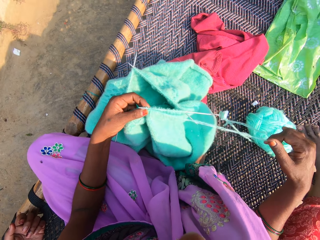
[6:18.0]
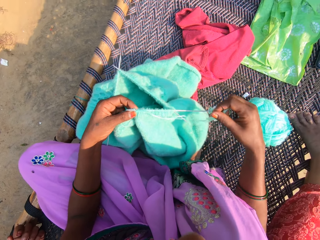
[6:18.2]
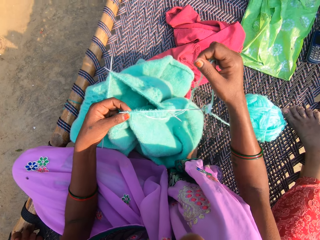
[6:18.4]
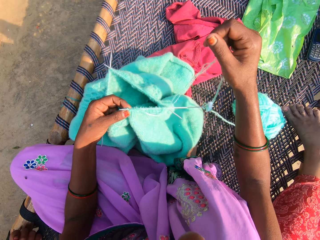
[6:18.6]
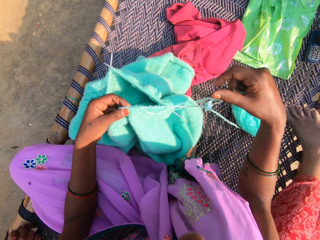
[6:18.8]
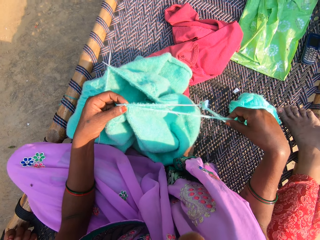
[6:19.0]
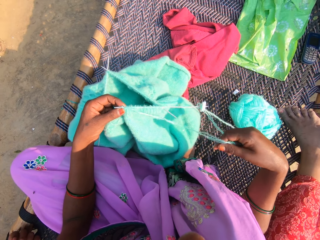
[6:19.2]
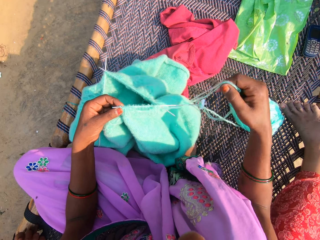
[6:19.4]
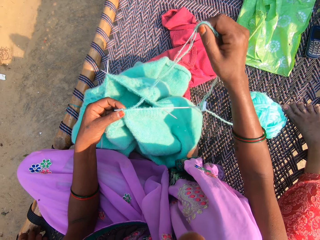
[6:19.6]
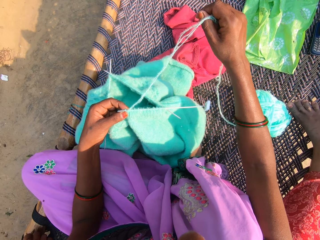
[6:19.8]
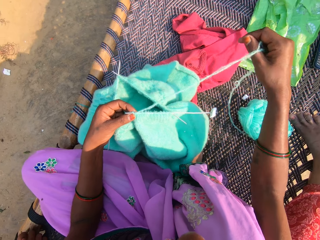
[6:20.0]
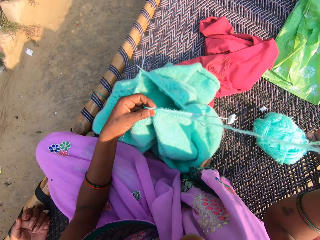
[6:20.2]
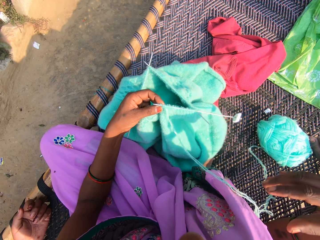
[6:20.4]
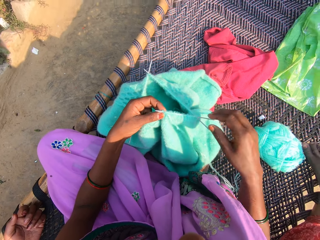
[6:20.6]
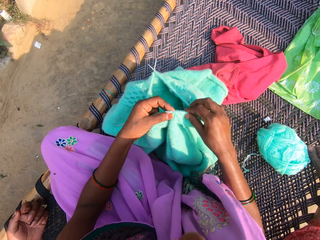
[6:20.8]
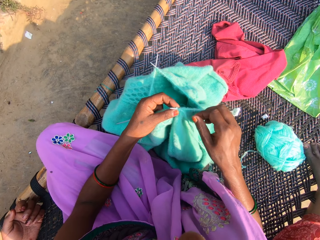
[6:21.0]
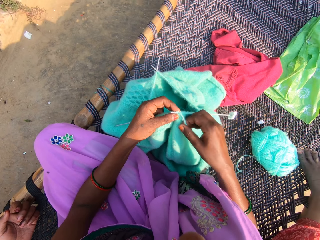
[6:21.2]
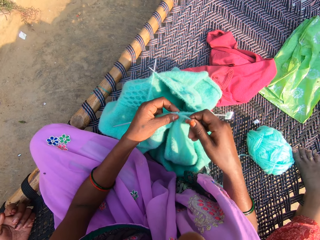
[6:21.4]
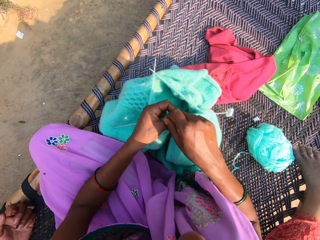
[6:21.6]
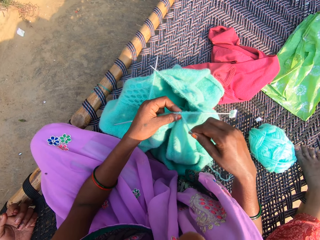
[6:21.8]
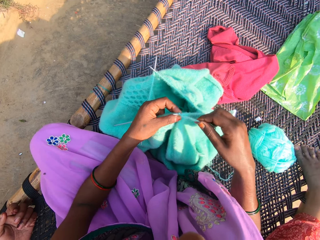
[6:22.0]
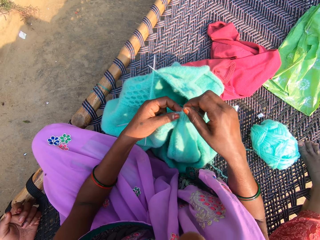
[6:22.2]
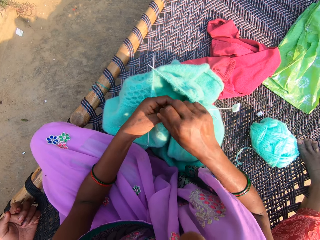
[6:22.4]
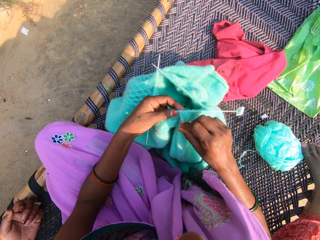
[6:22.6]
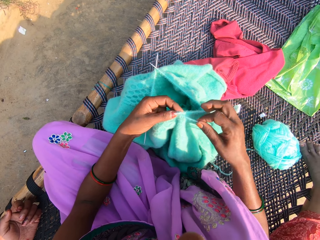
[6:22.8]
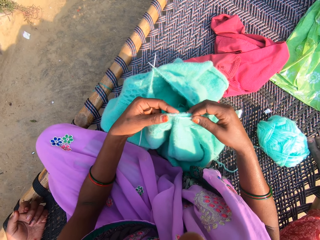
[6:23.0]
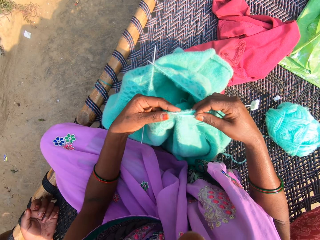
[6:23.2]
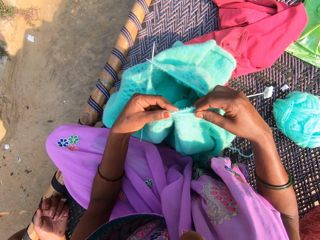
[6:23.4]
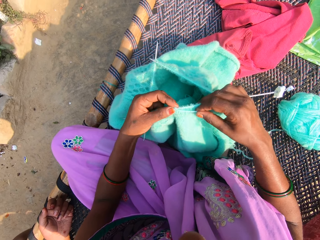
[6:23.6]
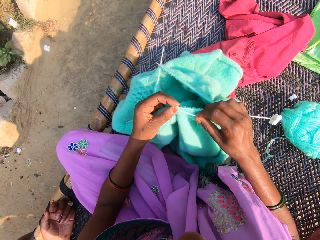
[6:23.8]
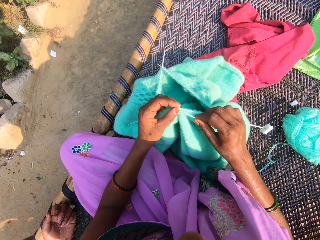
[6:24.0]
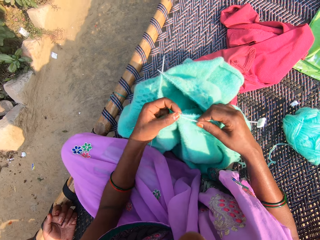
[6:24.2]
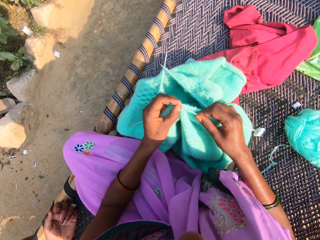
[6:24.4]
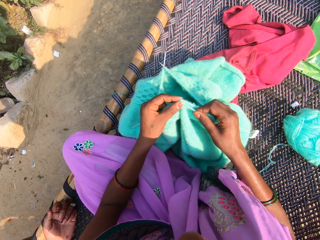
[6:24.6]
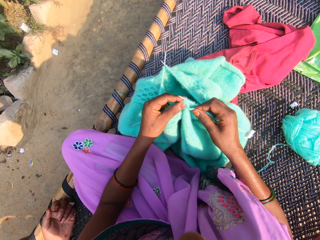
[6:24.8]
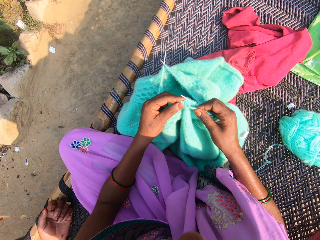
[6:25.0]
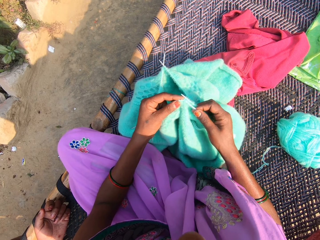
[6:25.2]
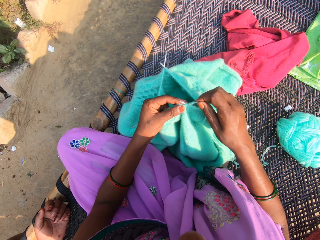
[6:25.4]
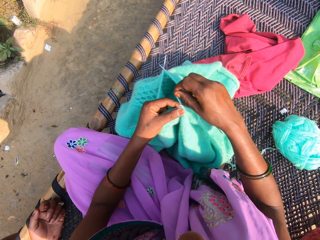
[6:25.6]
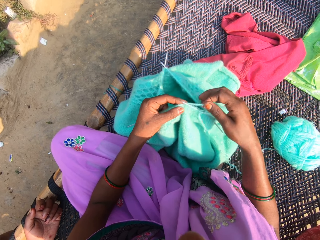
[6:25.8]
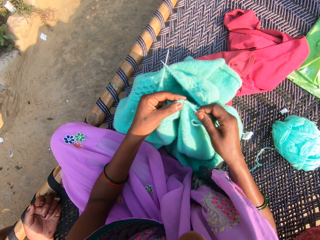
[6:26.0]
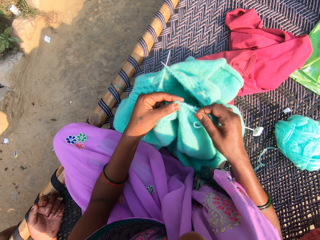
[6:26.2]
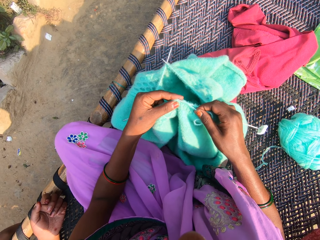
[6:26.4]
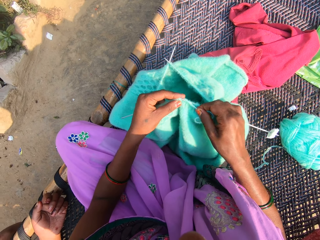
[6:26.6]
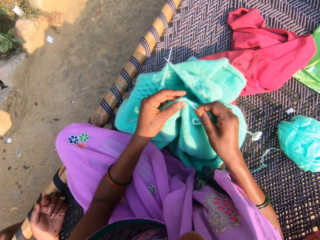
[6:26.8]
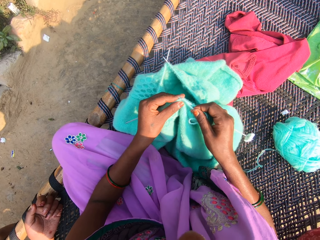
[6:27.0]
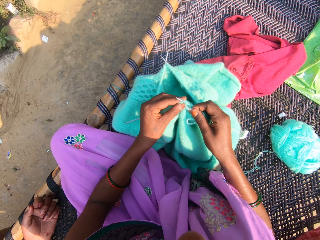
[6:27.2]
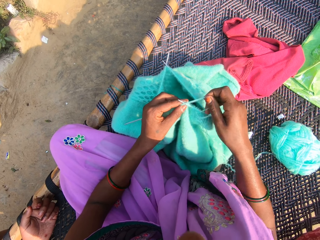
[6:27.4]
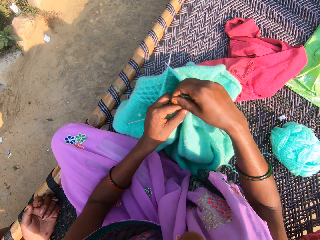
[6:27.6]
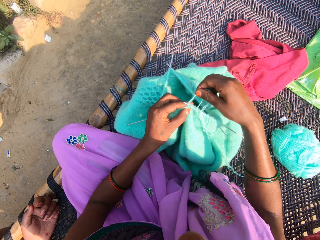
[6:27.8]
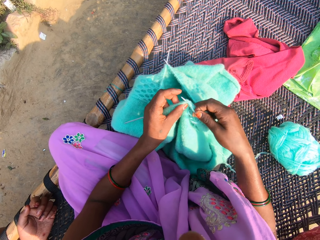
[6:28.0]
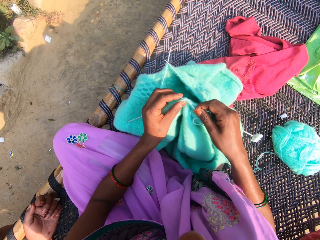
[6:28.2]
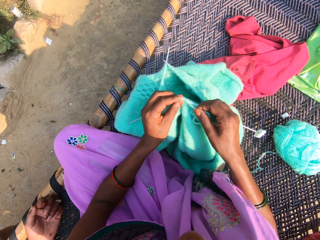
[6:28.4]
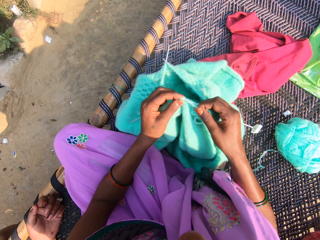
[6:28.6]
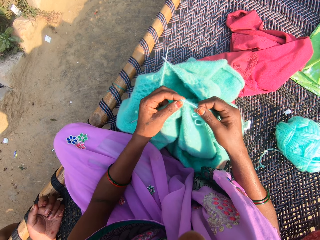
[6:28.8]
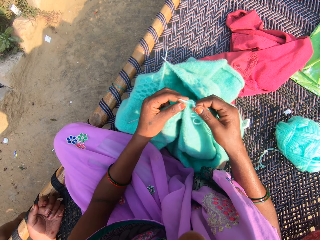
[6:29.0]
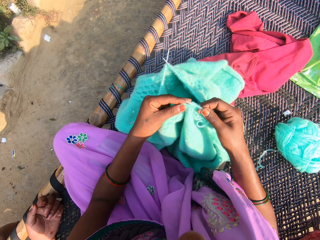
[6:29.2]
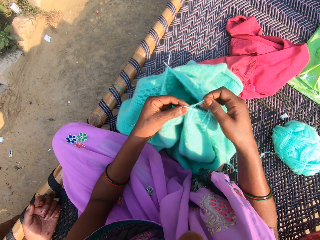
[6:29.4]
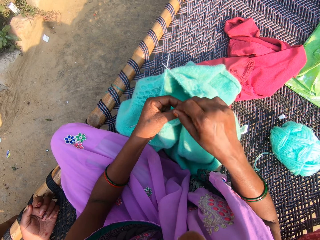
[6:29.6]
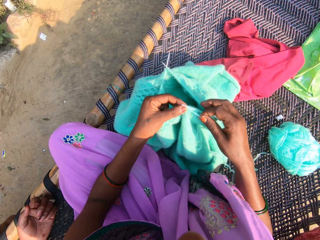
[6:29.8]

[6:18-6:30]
The camera wearer stretches the yarn with her hands. She adjusts the knitting thread. She holds the knitting needles. She rolls the yarn on the needle. She rolls it again. She holds the fabric. She knits the yarn with the needles in her hands. She rolls the yarn on the needle. She knits the yarn with the needles in her hands. She holds a knitting thread. She rolls the yarn on the needle. She holds the knitting needles. She knits the yarn with the needles in her hands.

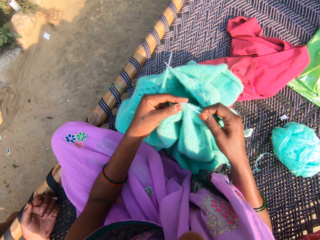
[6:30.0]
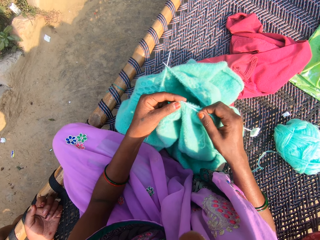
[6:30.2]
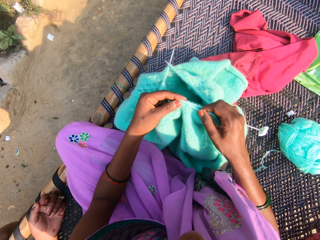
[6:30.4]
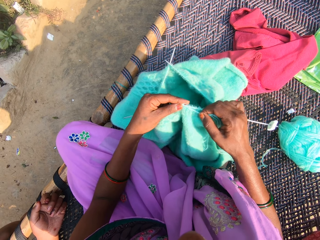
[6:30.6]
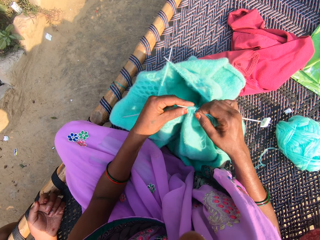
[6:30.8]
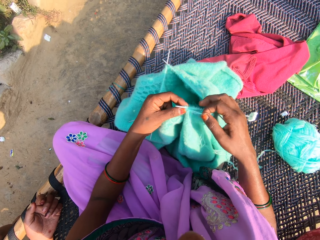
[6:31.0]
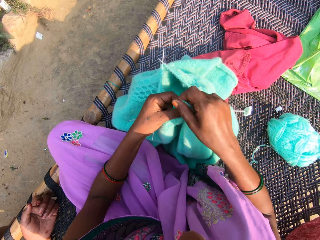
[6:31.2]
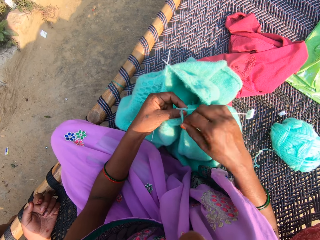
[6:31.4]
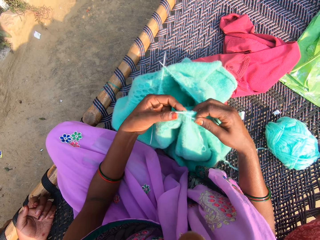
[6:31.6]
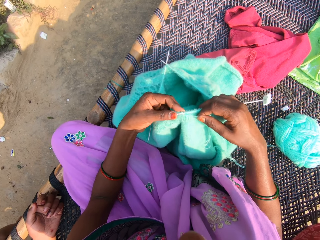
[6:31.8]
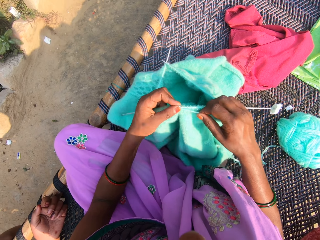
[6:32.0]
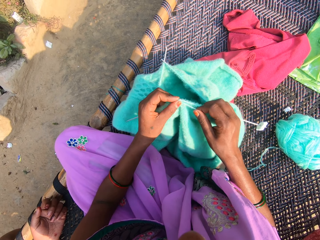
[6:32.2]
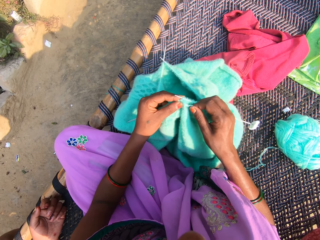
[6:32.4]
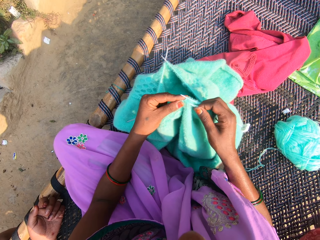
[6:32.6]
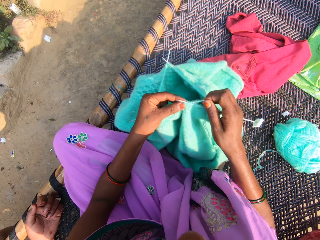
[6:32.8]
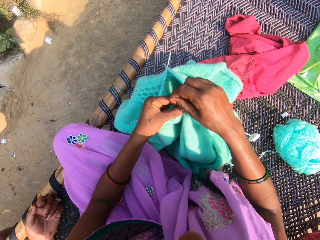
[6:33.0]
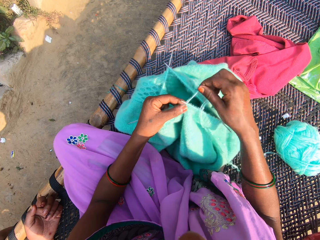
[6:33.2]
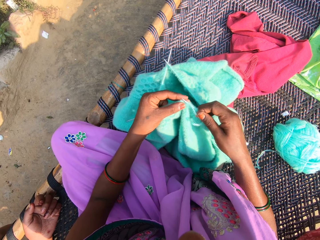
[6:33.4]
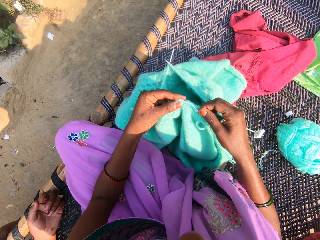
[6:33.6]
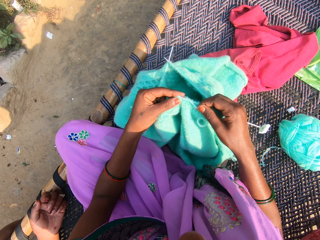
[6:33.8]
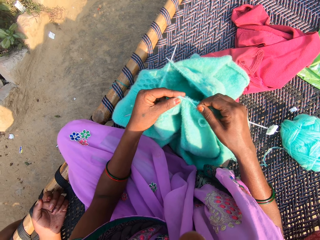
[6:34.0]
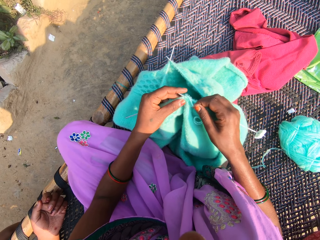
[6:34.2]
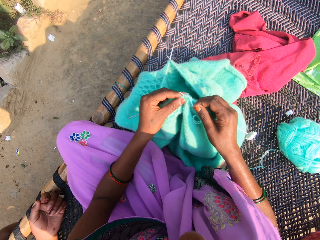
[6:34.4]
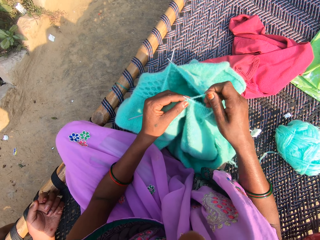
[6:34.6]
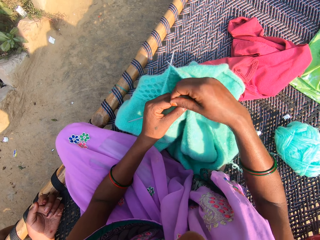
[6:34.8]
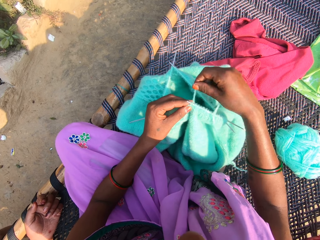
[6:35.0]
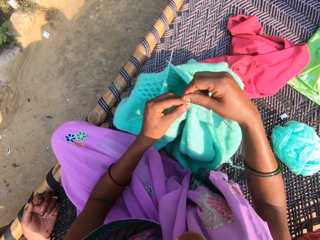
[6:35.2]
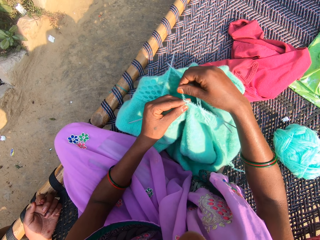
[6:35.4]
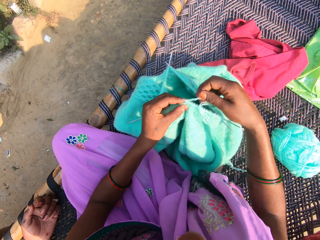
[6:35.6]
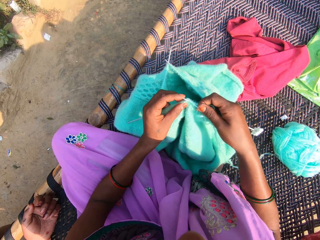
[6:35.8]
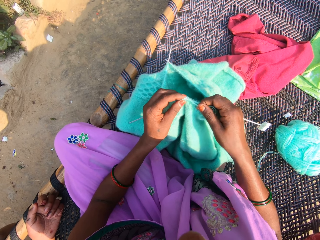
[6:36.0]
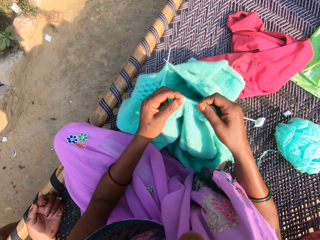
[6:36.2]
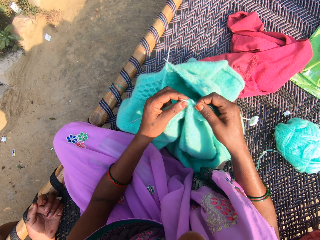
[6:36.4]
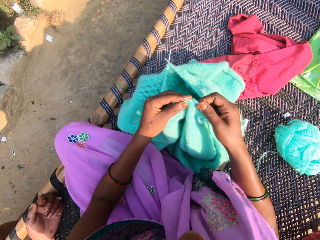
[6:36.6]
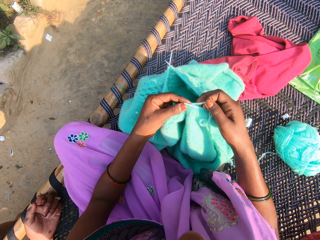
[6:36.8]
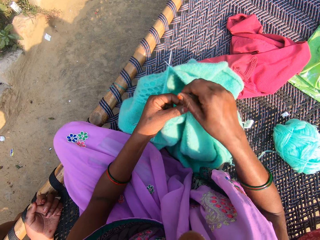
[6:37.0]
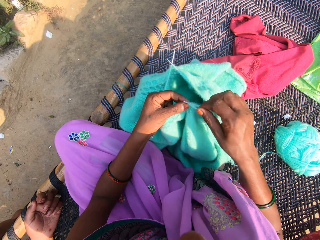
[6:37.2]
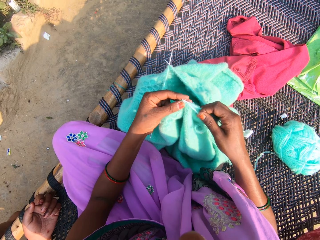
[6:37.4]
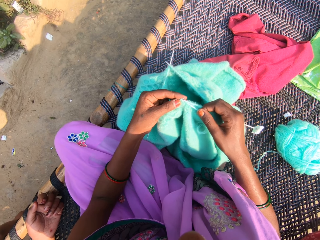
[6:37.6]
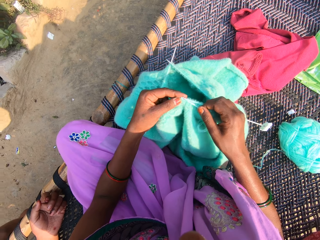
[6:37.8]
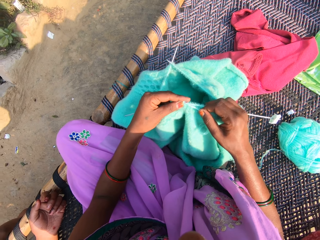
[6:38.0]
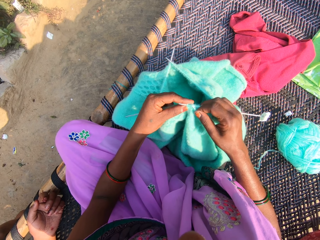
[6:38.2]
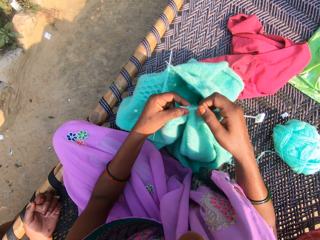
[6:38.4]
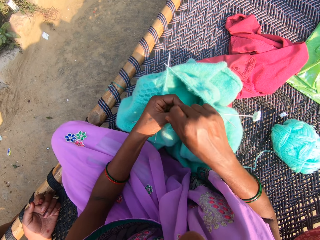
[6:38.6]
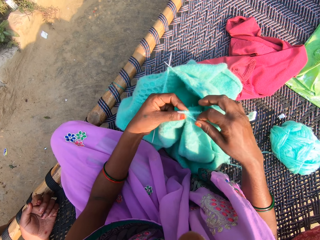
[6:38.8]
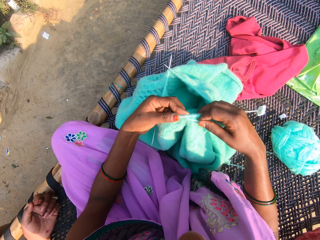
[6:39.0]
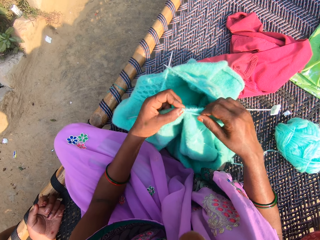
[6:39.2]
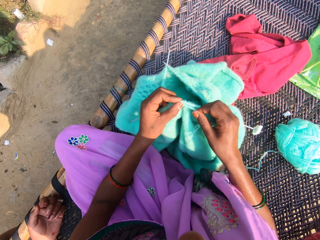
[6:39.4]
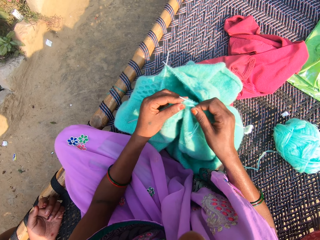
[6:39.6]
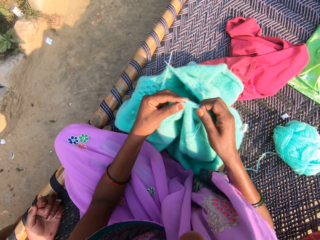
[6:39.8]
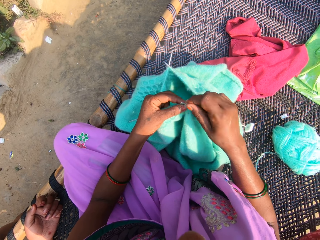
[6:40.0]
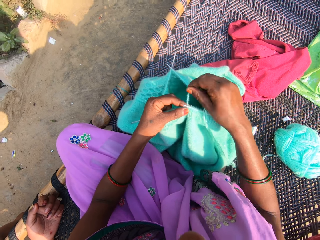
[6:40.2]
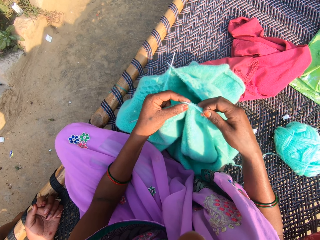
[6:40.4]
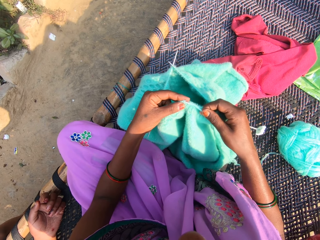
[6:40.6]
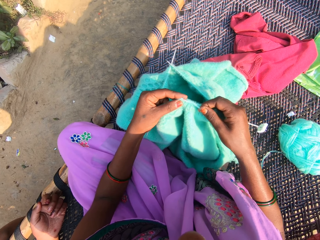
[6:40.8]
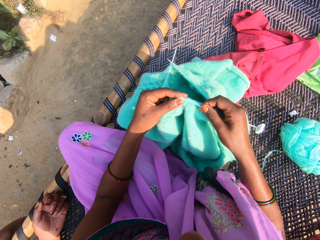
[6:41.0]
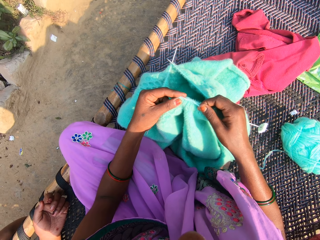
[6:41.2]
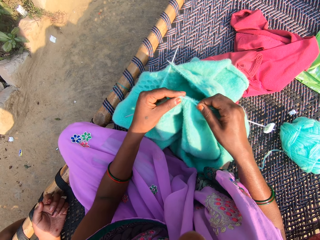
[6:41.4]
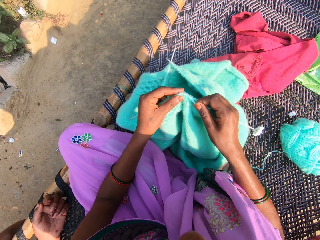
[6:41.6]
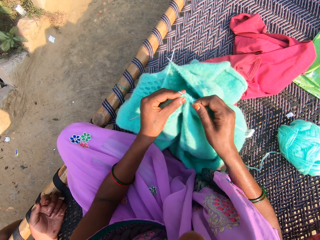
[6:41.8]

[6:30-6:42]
The camera wearer rolls the yarn on the needle. She knits the yarn with the needles in her hands. She hooks thread with the knitting needle. She rolls the yarn on the needle. She holds the fabric. She knits the yarn with the needles in her hands. She rolls the yarn on the needle. She holds a knitting thread. She knits the yarn with the needles in her hands. She hooks thread with the knitting needle. She rolls the yarn on the needle. She rolls it again. She holds the fabric. She knits the yarn with the needles in her hands. She rolls the yarn on the needle. She knits the yarn with the needles in her hands. She hooks thread with the knitting needle. She rolls the yarn on the needle. She holds the fabric. She knits the yarn with the needles in her hands. She hooks thread with the knitting needle. She rolls the yarn on the needle. She hooks thread with the knitting needle. She knits the yarn with the needles in her hands.
